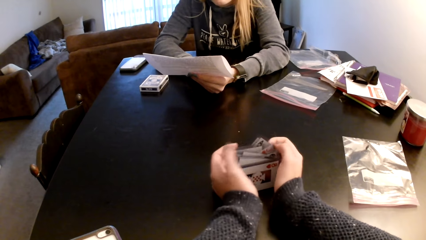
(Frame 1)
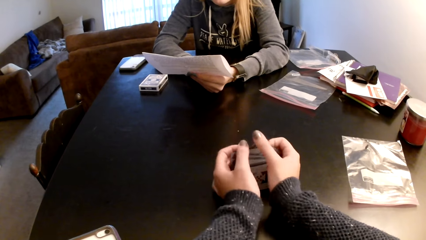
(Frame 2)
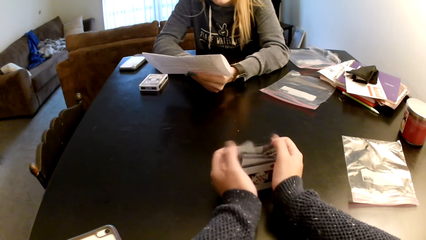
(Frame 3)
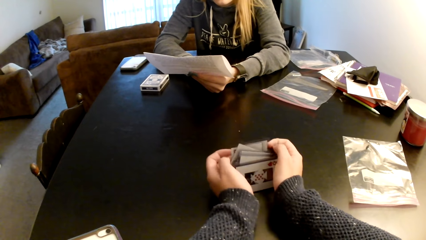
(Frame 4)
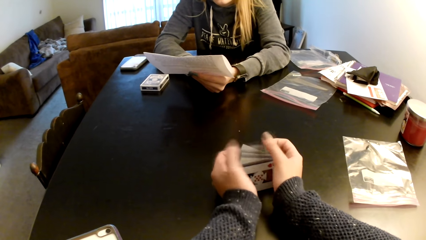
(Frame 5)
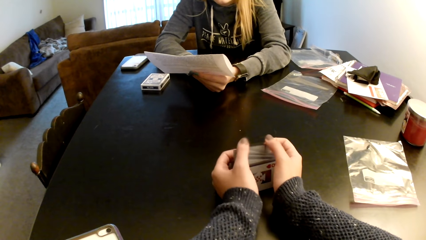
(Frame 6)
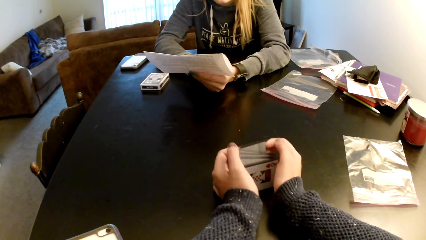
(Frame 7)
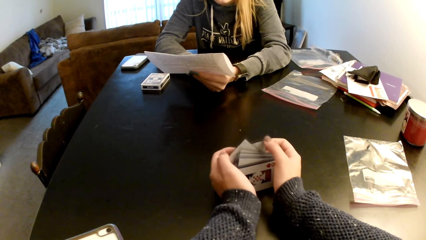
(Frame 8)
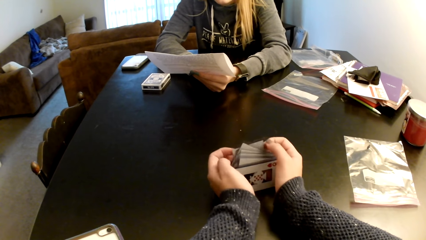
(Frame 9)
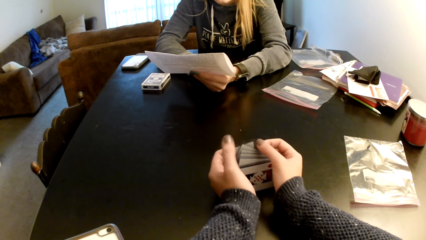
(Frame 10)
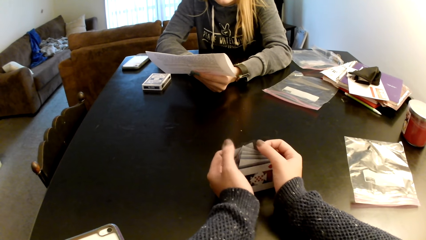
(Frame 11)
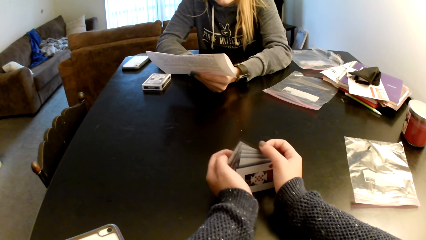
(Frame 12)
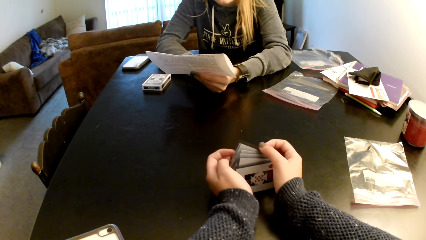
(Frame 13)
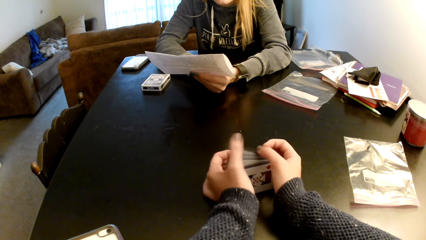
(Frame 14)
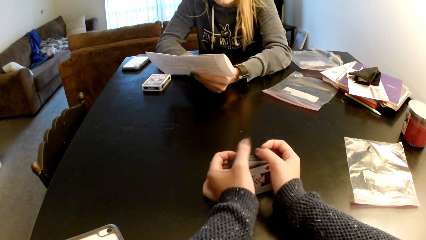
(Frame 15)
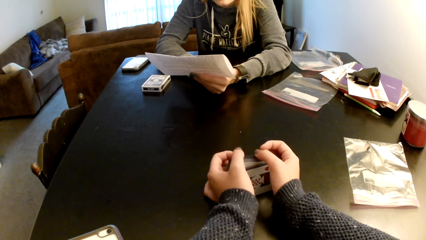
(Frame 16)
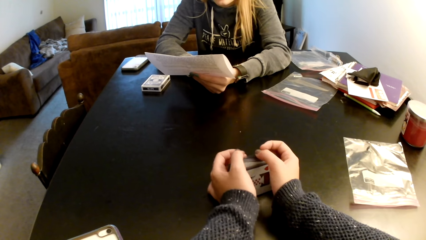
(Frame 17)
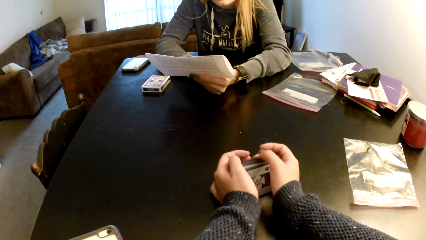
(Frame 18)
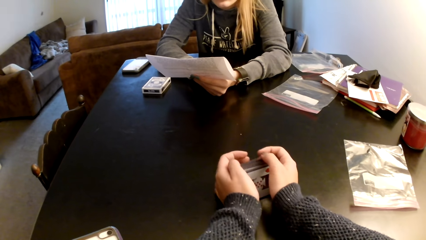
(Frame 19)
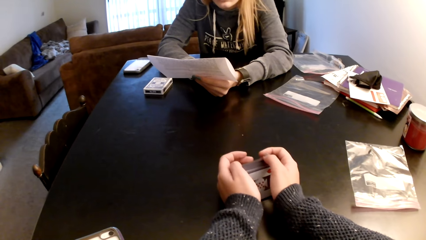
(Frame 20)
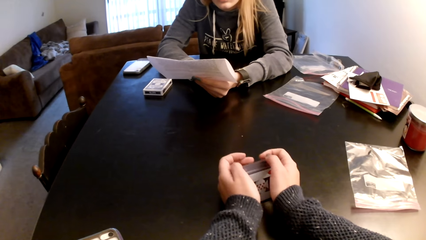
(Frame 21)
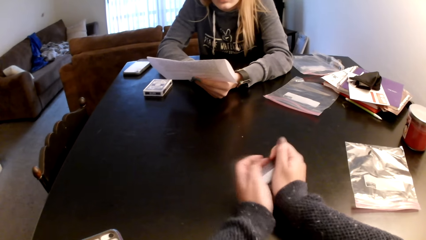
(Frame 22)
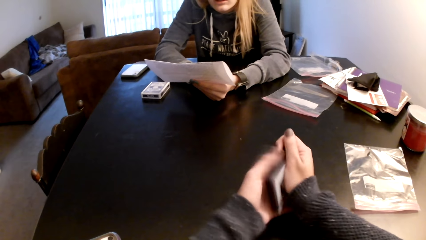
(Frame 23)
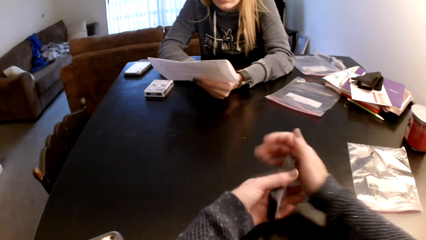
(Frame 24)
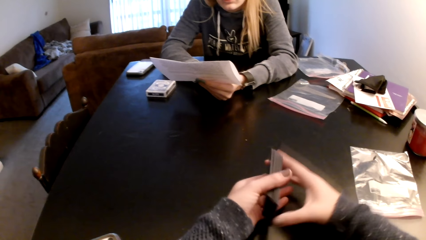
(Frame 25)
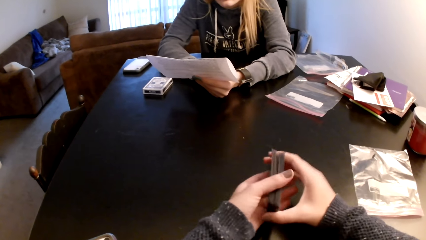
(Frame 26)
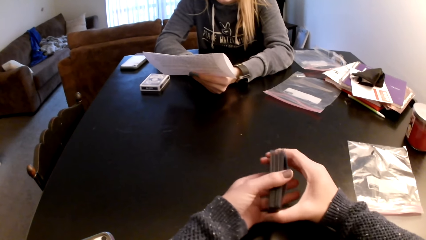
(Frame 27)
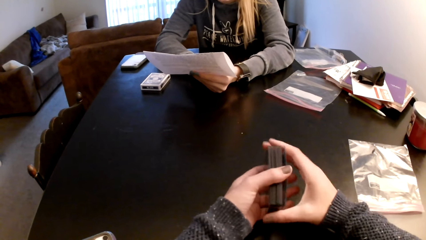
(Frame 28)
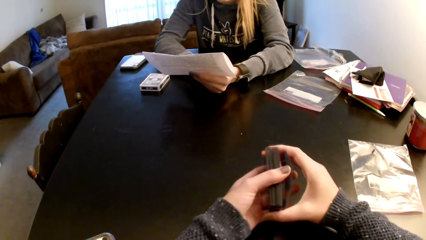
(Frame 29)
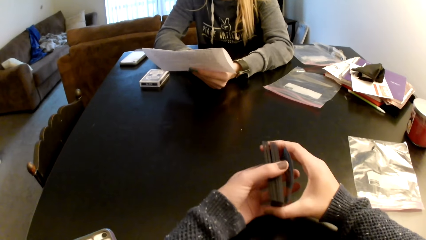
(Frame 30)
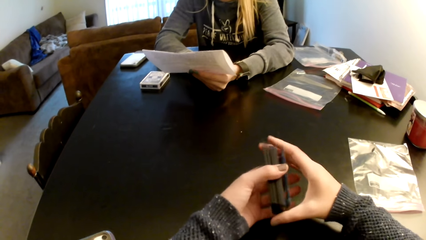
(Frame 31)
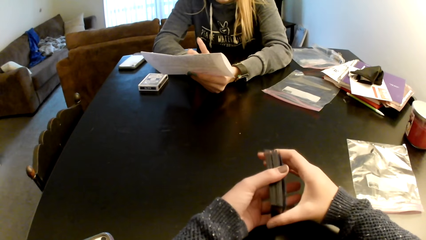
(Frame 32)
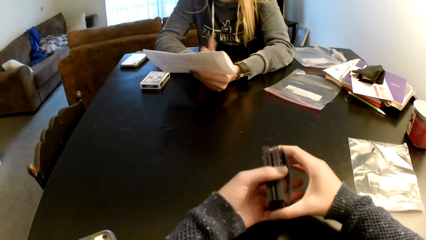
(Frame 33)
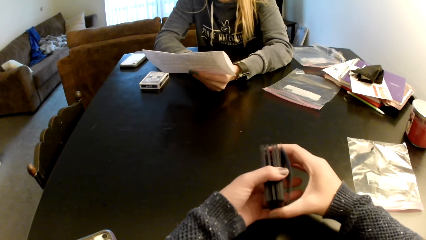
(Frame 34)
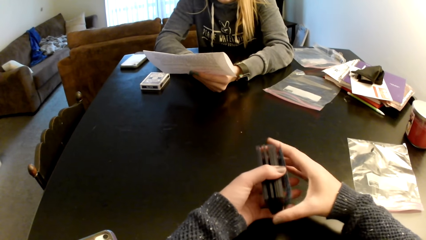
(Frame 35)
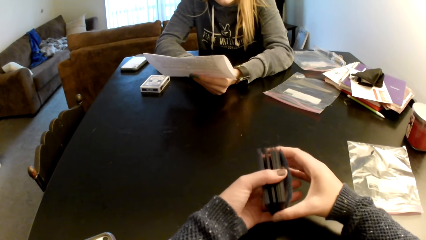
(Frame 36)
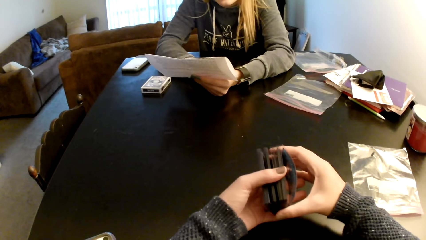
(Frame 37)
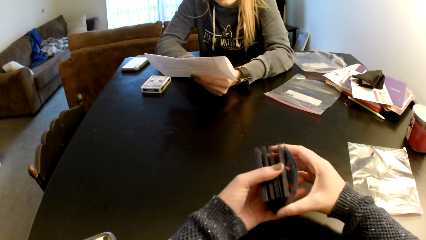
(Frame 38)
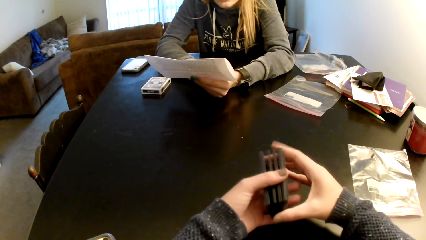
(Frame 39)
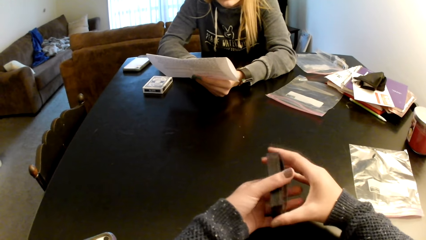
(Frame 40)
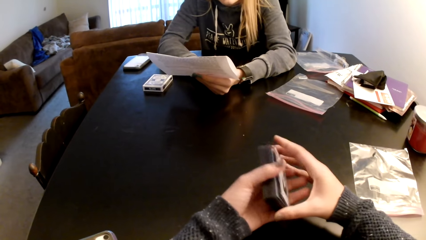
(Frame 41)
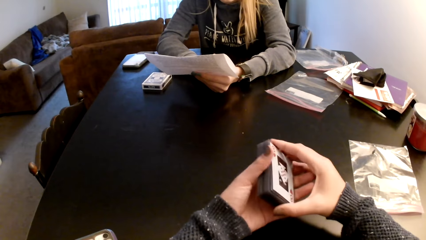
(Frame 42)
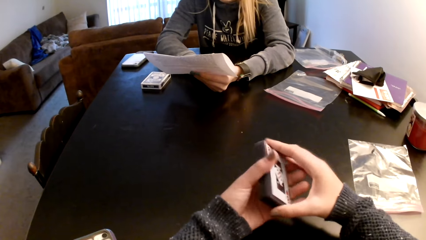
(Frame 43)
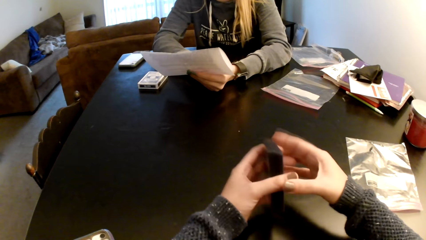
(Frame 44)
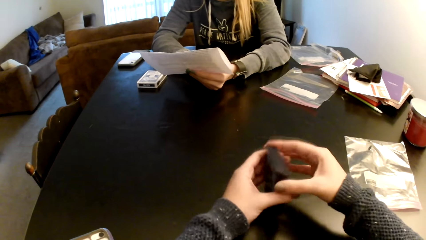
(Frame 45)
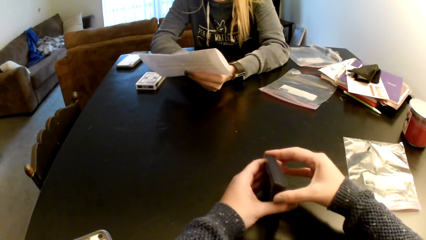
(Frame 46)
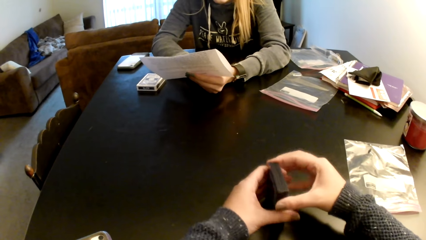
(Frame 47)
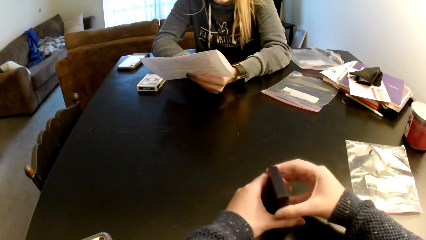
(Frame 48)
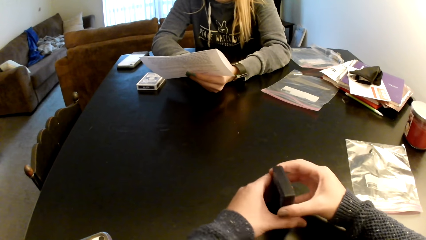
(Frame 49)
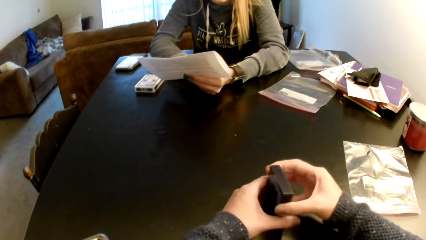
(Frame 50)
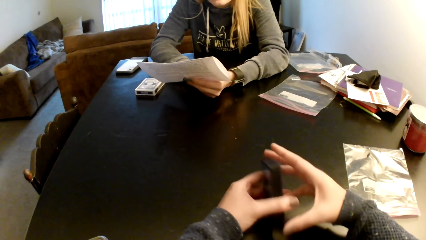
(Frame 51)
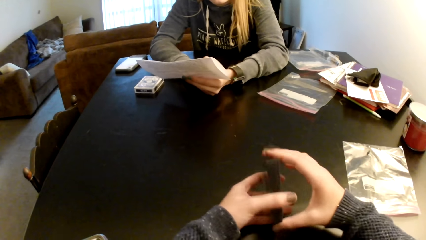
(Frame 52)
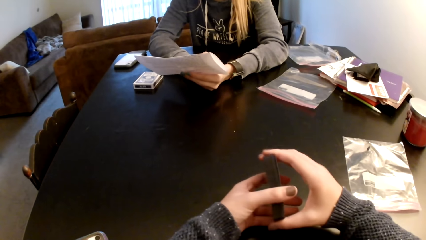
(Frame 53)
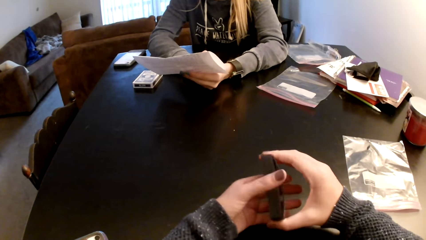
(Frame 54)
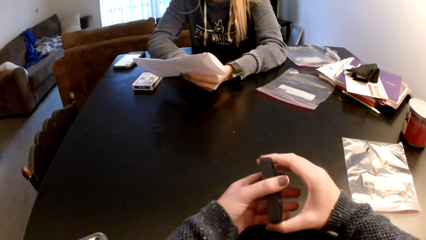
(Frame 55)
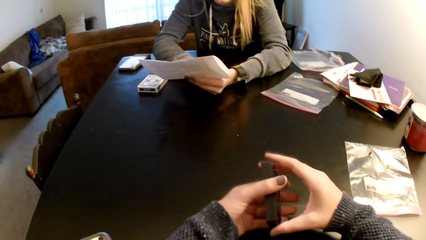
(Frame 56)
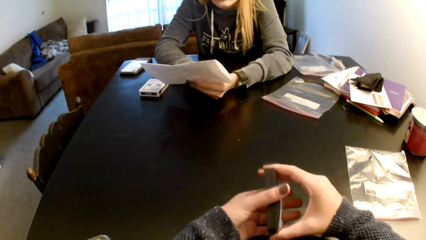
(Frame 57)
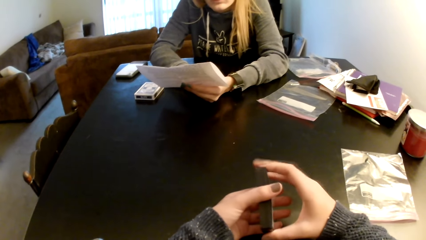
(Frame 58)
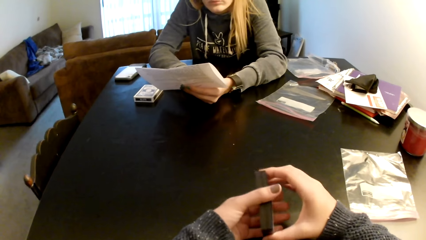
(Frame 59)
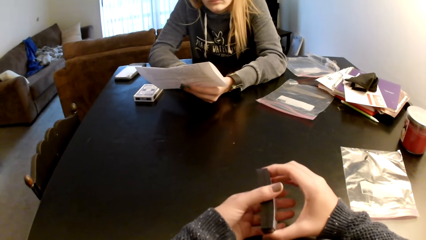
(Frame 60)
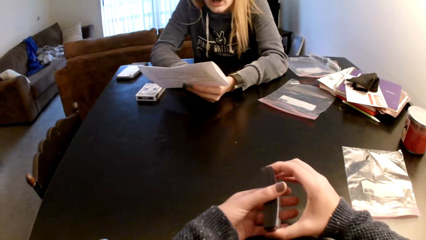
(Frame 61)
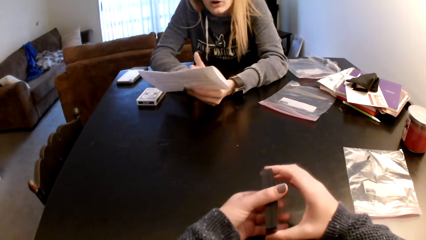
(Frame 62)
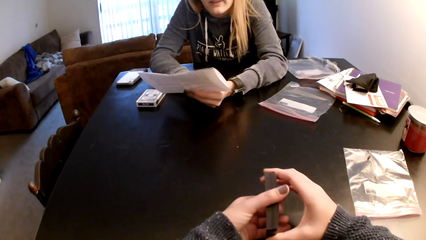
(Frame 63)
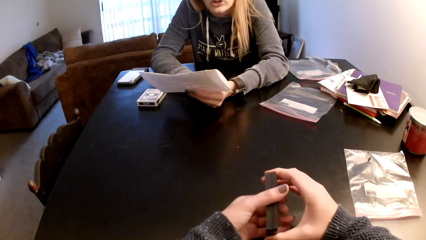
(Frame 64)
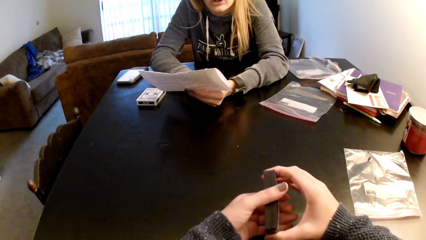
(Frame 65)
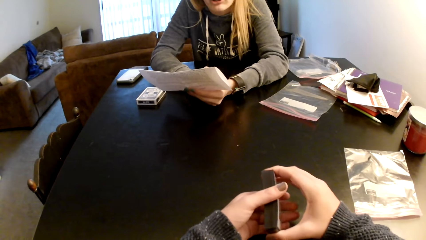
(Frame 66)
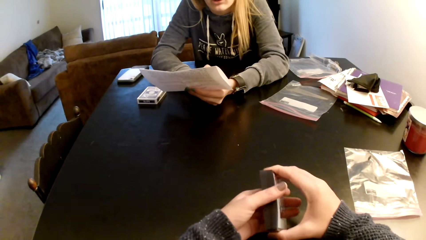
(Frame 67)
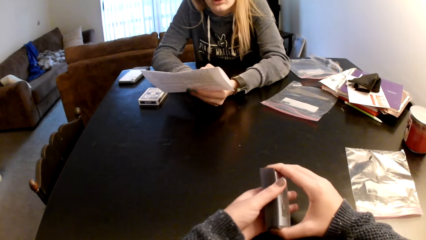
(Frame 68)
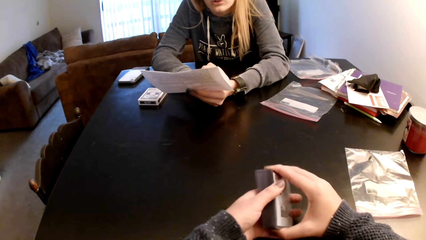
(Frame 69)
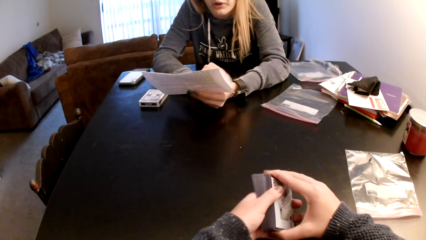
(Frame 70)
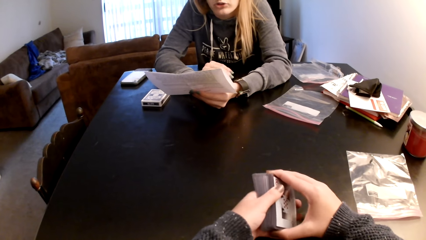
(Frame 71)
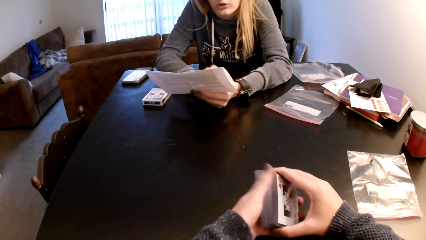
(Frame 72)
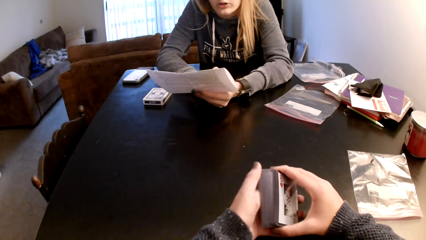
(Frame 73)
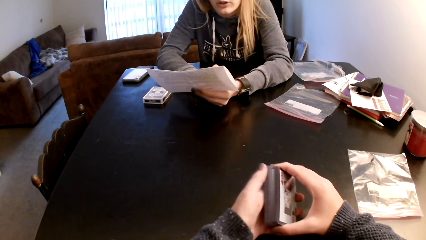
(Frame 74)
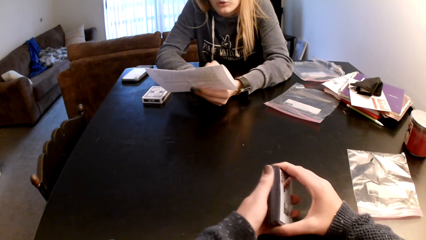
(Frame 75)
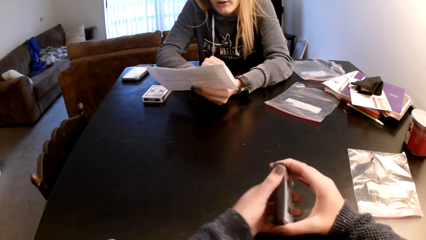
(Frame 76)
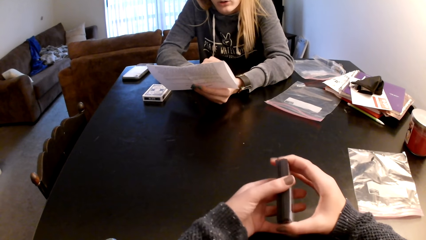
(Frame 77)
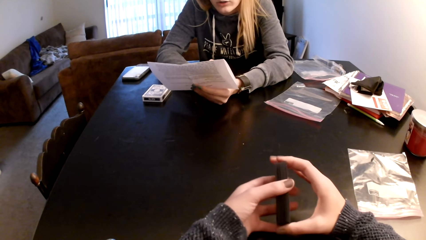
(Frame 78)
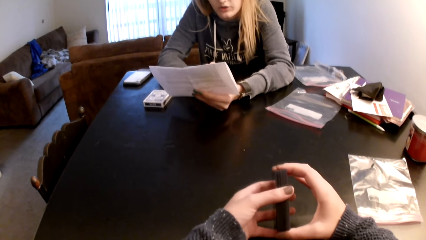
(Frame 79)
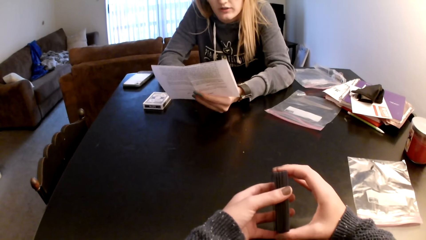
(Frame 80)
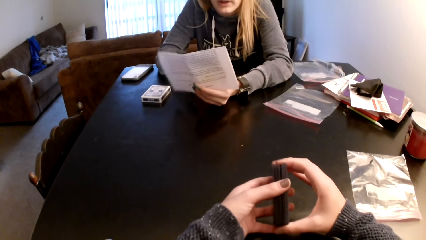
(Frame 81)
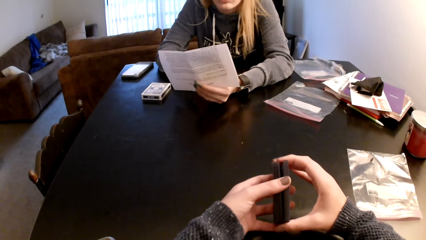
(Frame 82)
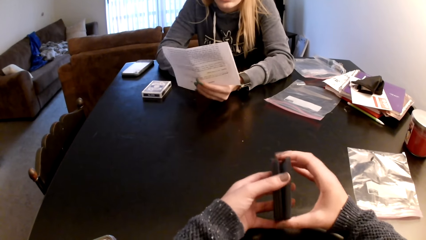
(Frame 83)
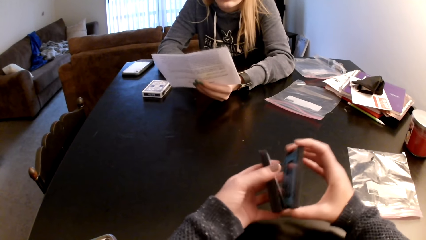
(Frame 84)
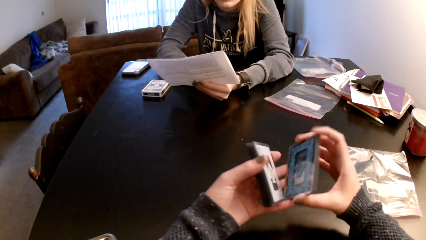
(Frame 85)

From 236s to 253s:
A lady reads a piece of paper. The camera wearer adjusts cards on a table. The lady reads the piece of paper. The camera wearer adjusts the cards on the table. The lady moves her hand on the piece of paper.
